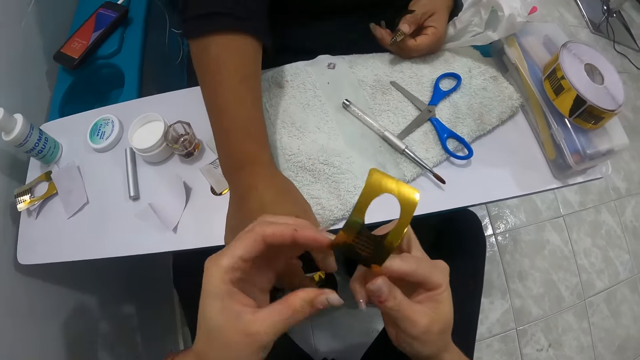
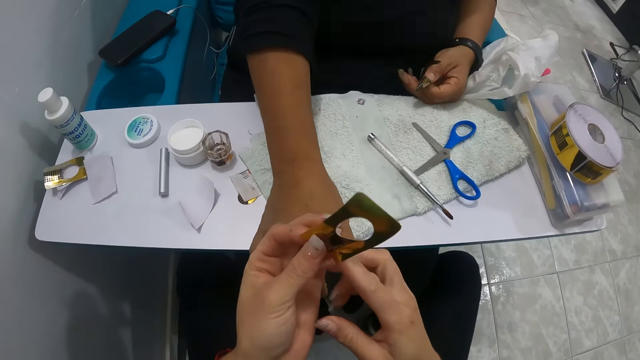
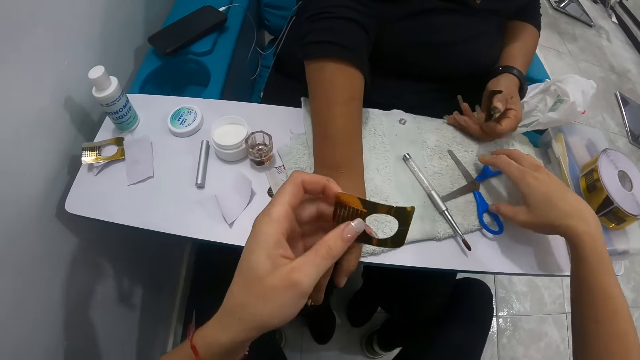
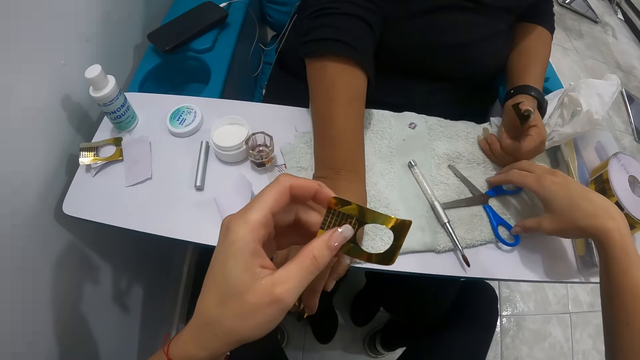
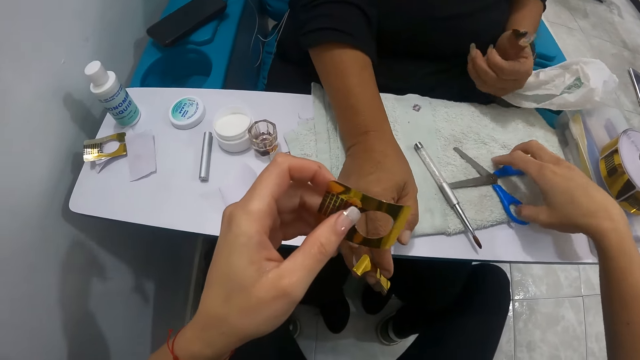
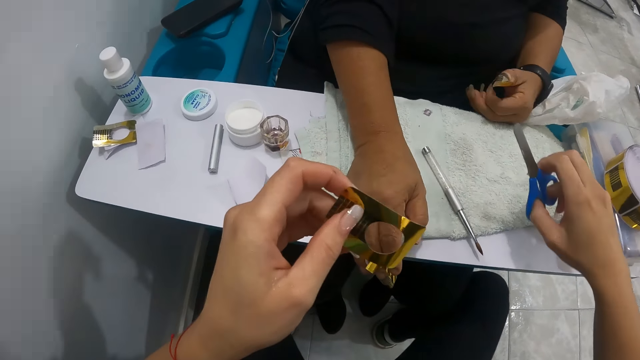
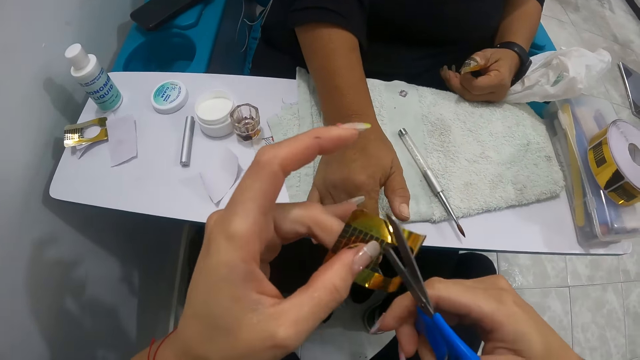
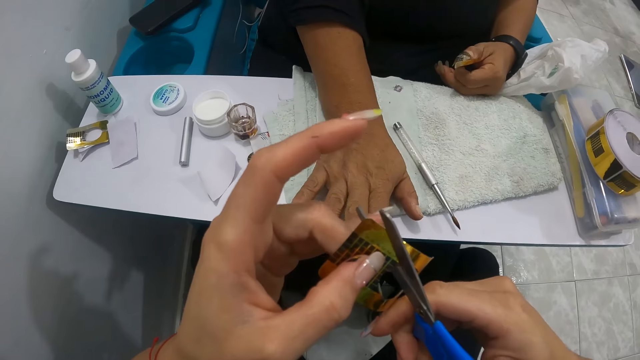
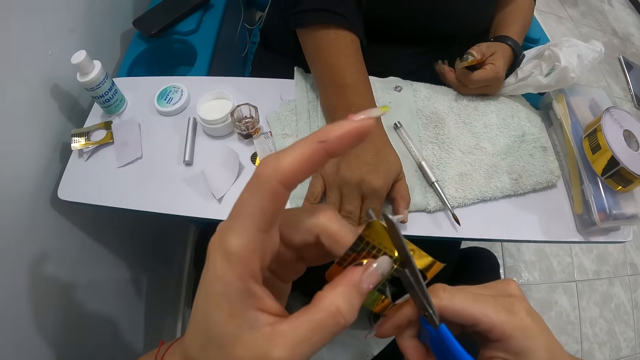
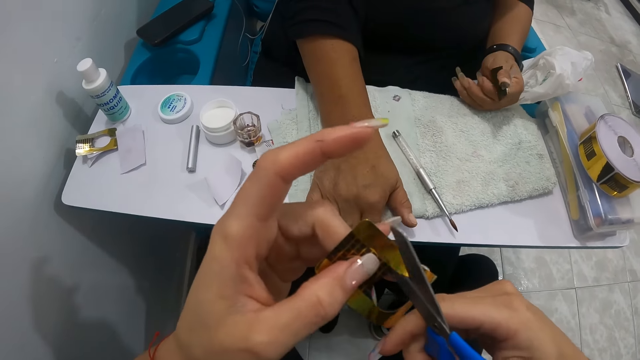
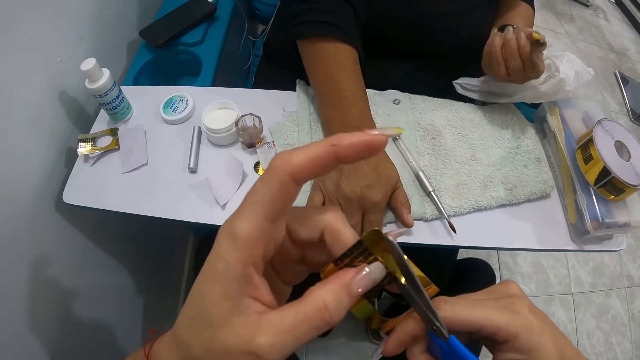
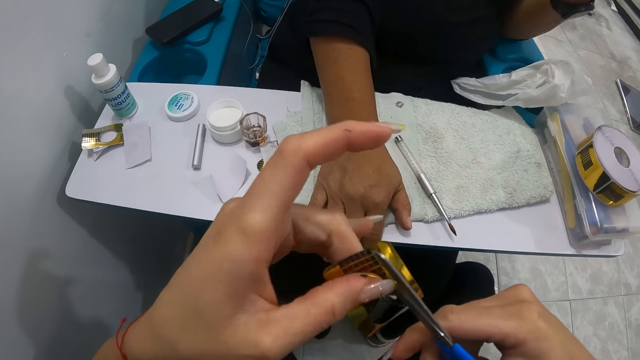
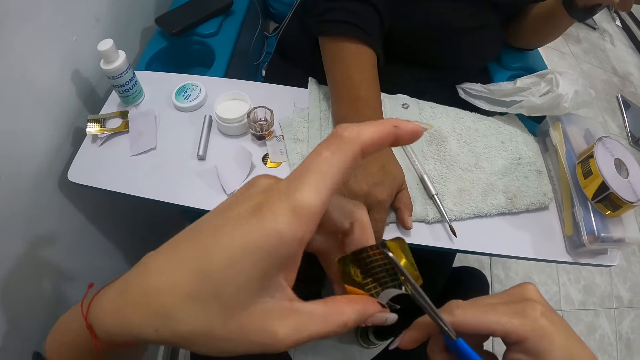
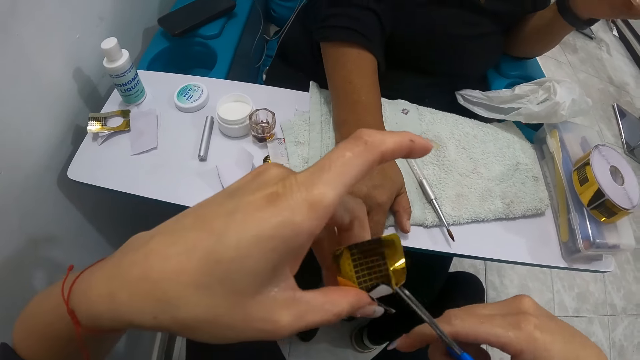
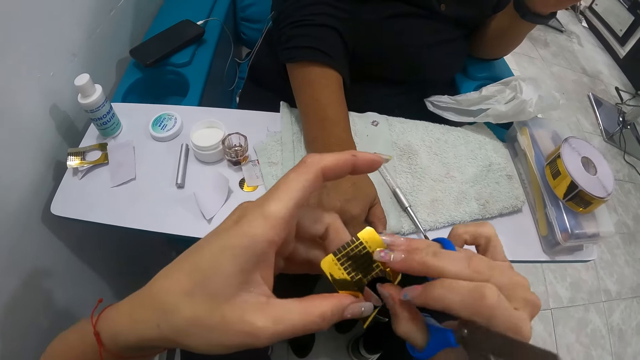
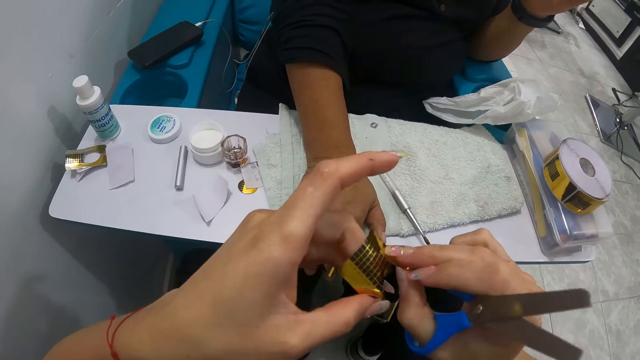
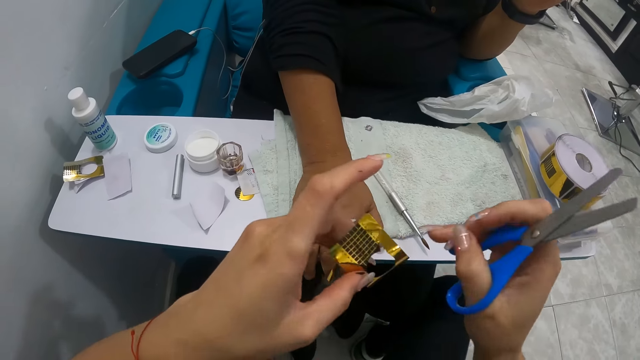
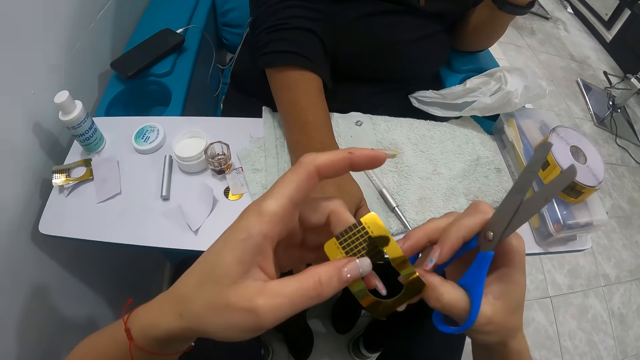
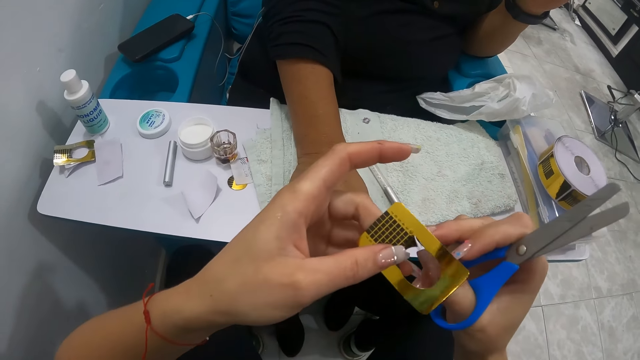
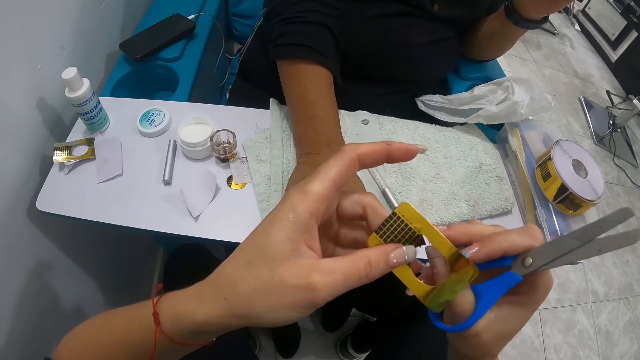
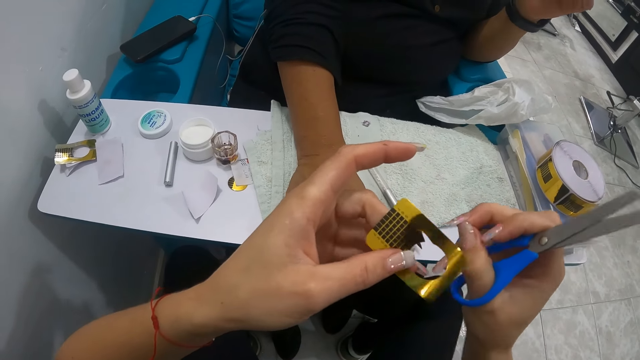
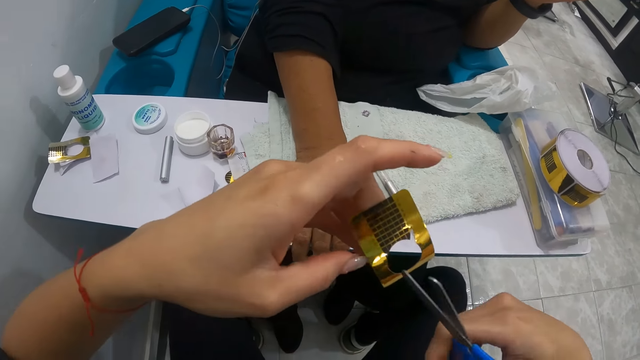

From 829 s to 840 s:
The camera wearer pulls the sticker back. She passes the stripping tape from her right hand to her left hand. A woman raises her thumb. The camera wearer picks a pair of scissors from the table with her right hand. She makes some cuts on the stripping tape with the pair of scissors in her right hand. The woman looks at her nail. The camera wearer pulls the sticker with her hand. She pulls out something.

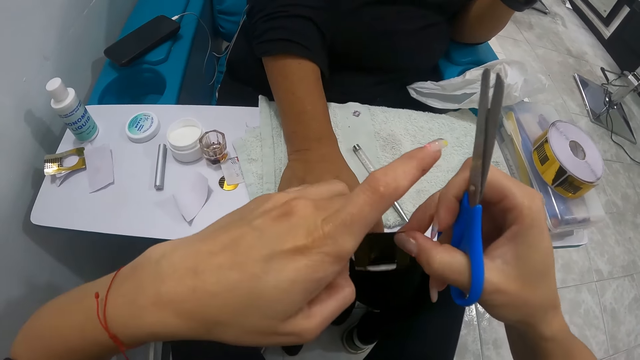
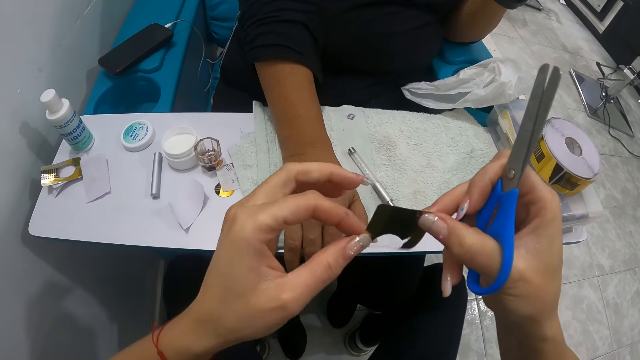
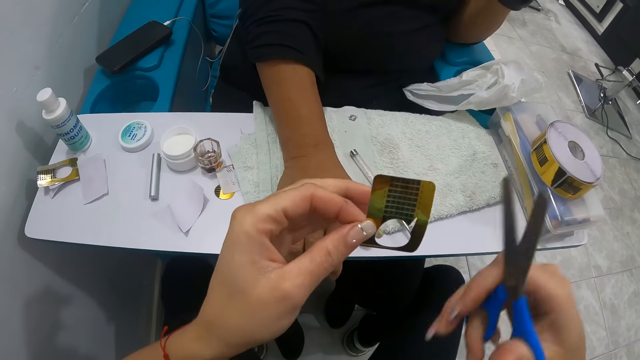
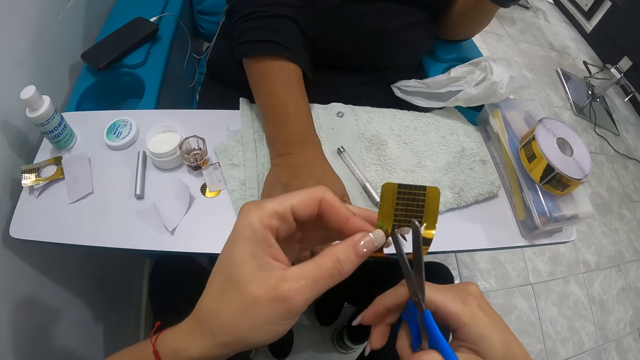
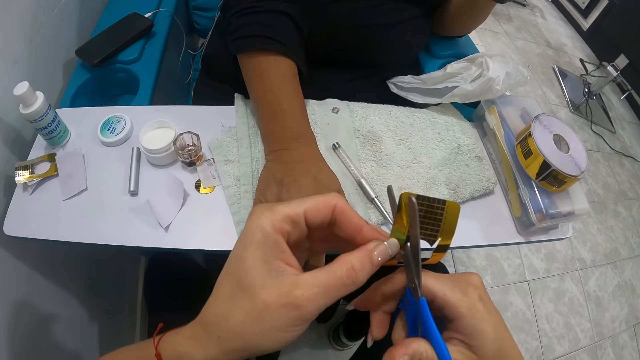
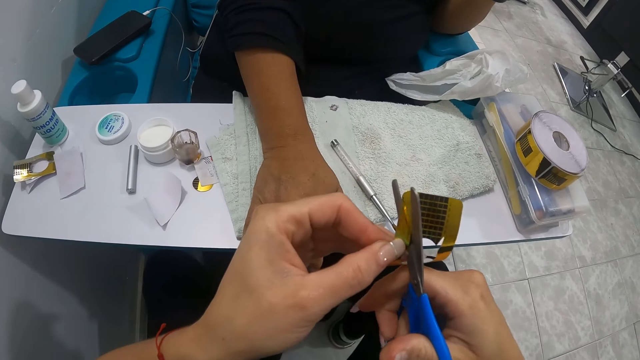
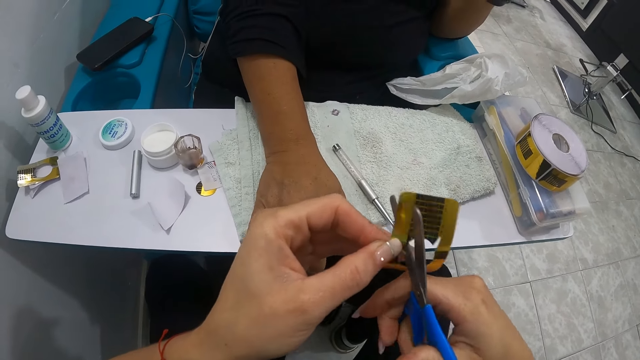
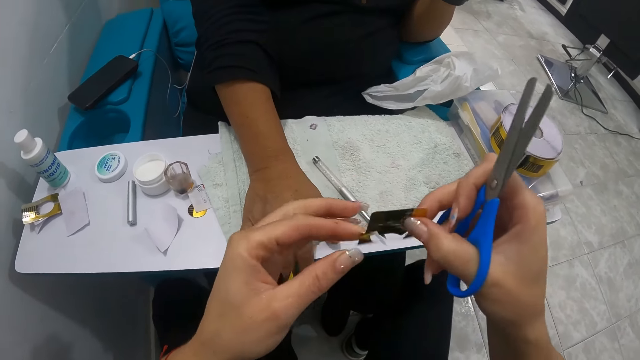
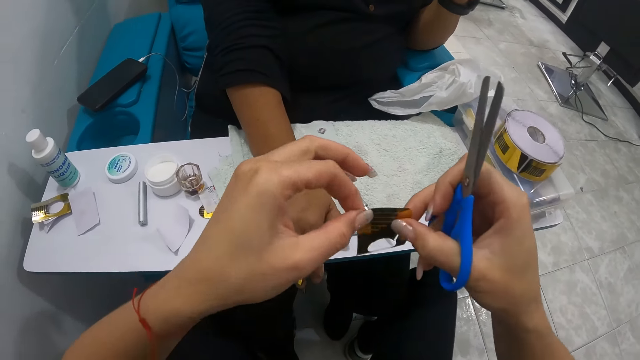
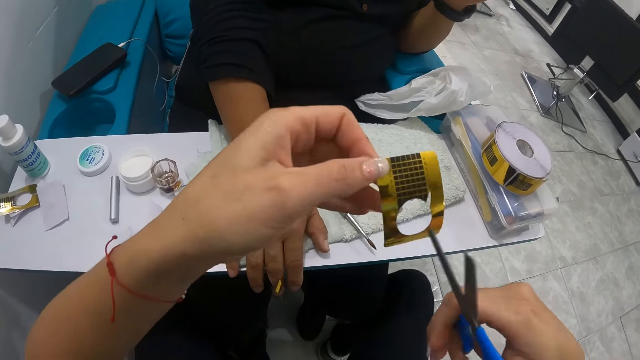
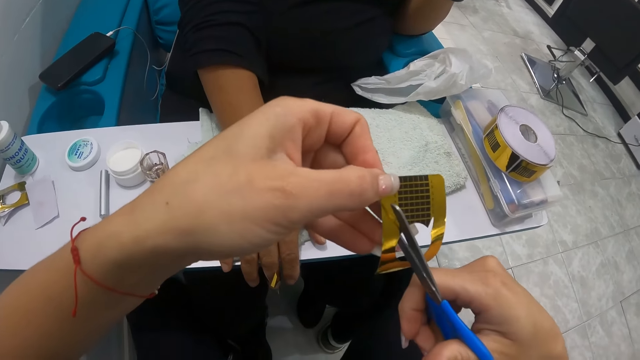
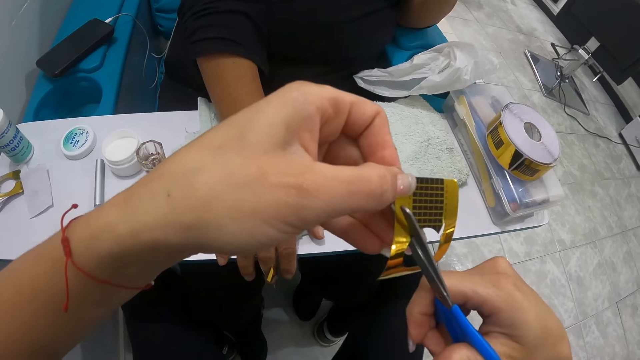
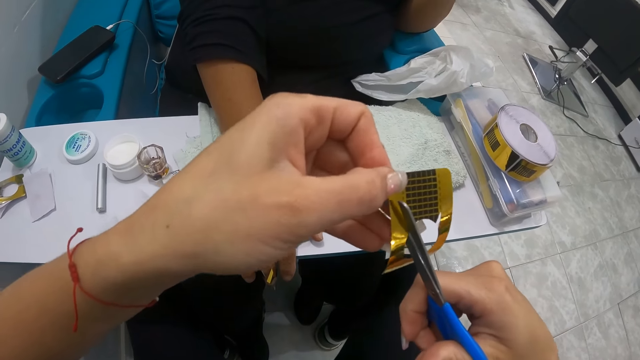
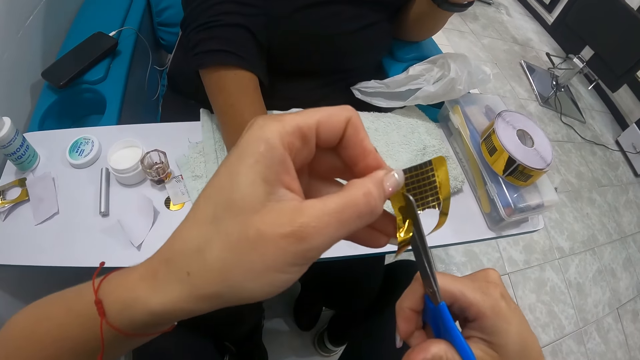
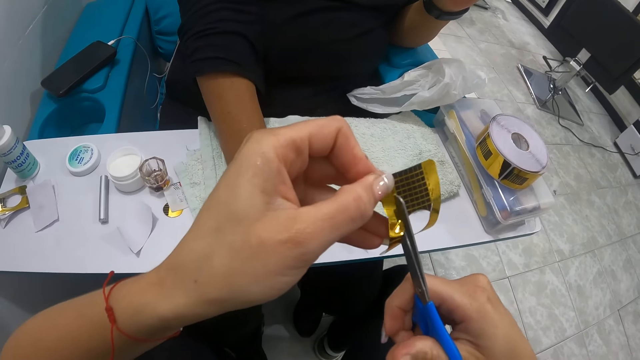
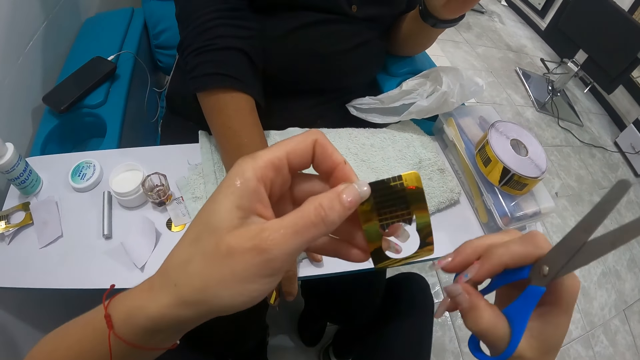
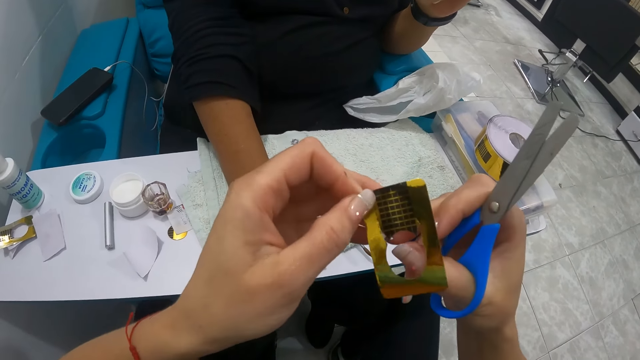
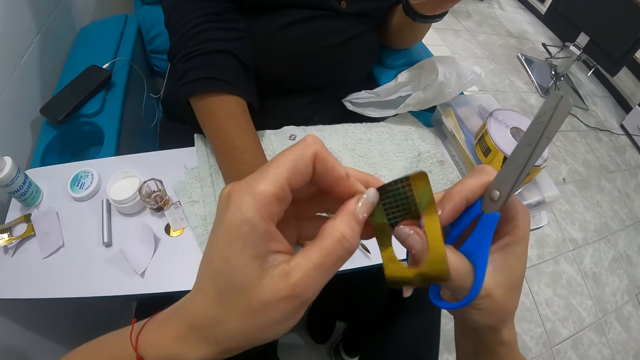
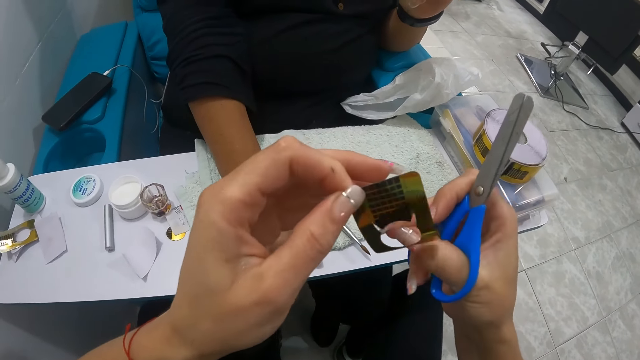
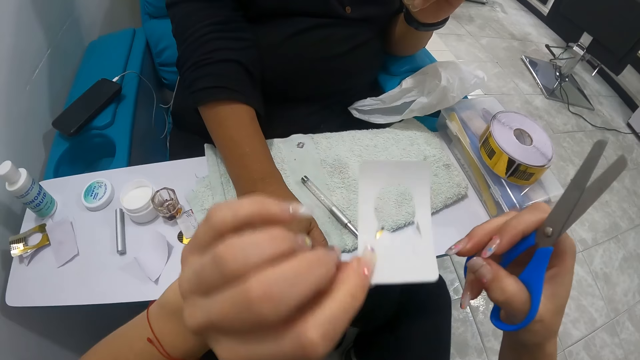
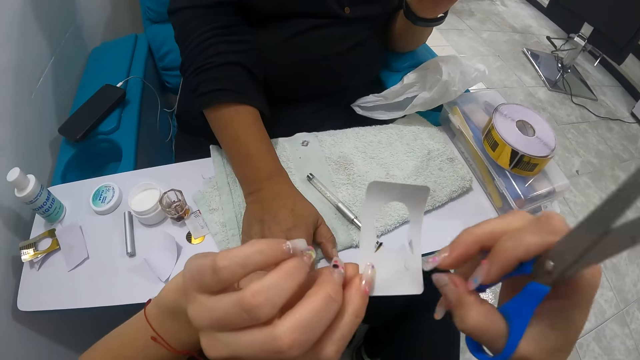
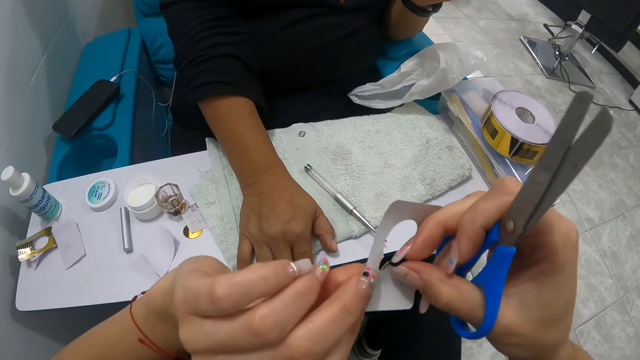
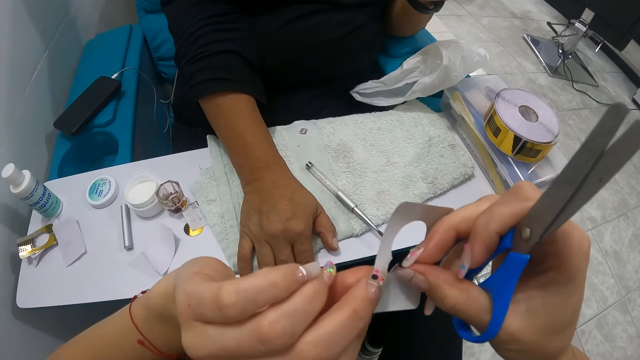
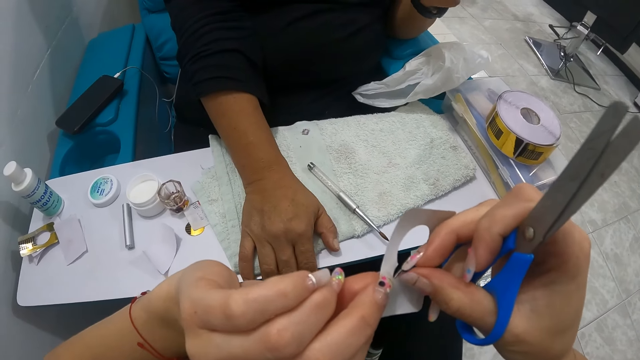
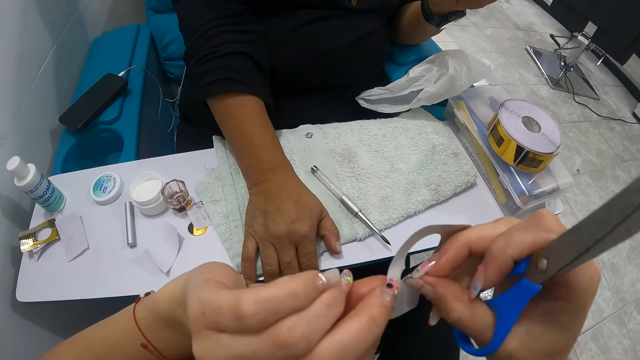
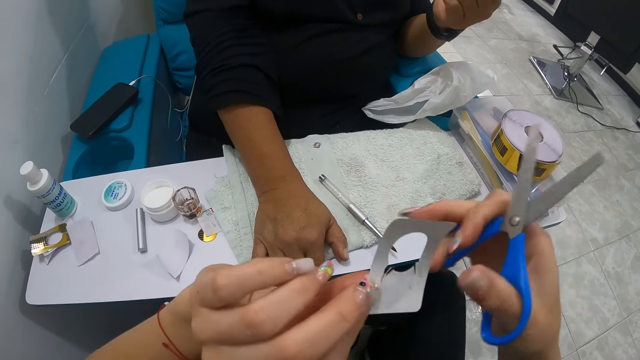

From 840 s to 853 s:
The camera wearer holds the scissors. They pull back the scissors. They place the scissors on the sticker. They cut the sticker. They hold the sticker. They cut the sticker. They pull back the scissors. They remove something from the sticker. They turn the sticker. They hold the sticker.
